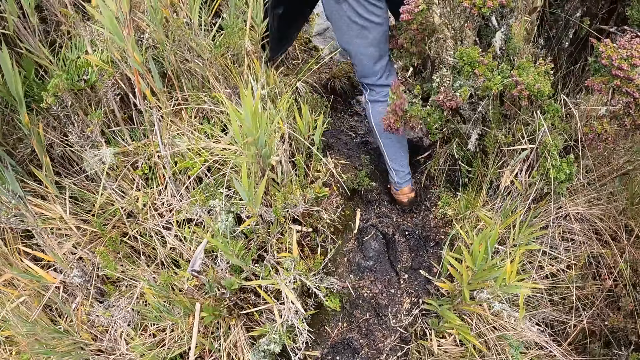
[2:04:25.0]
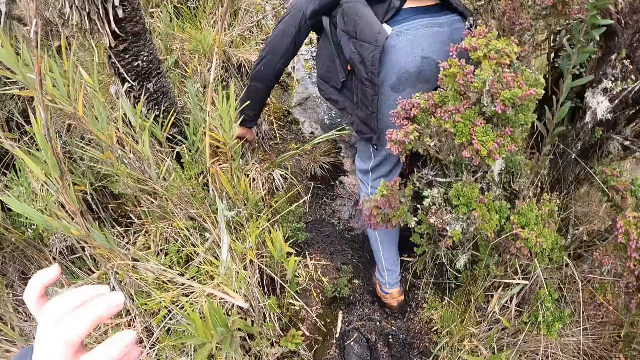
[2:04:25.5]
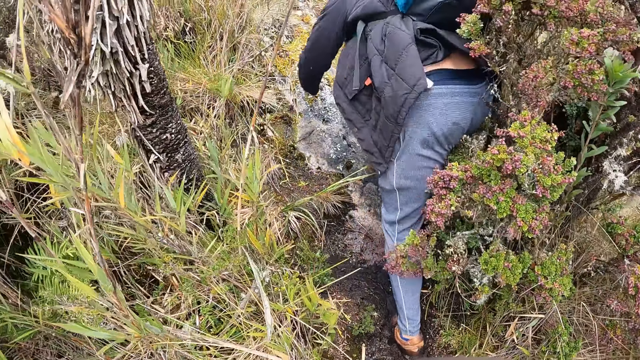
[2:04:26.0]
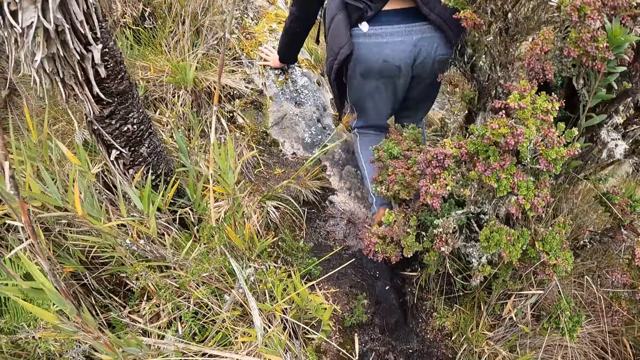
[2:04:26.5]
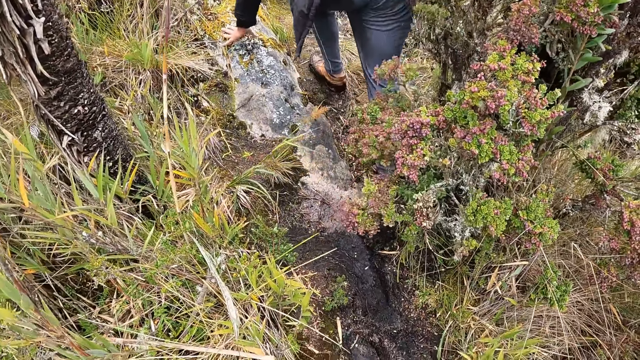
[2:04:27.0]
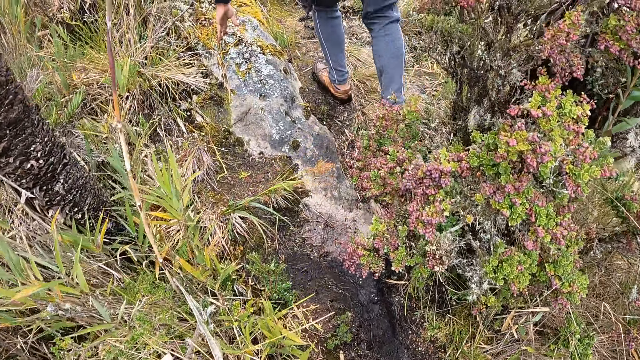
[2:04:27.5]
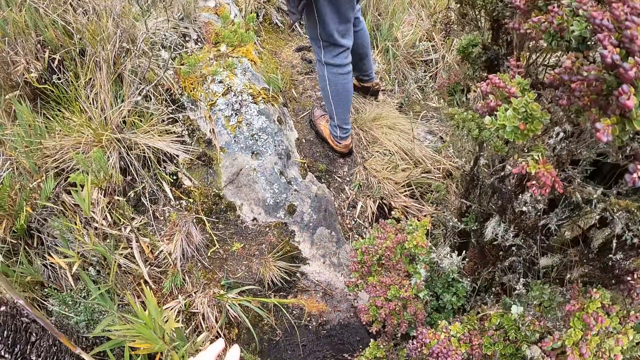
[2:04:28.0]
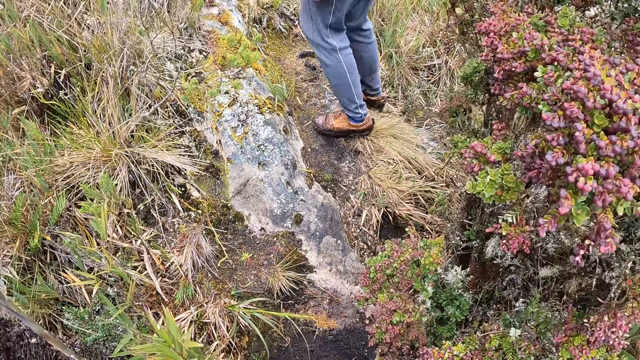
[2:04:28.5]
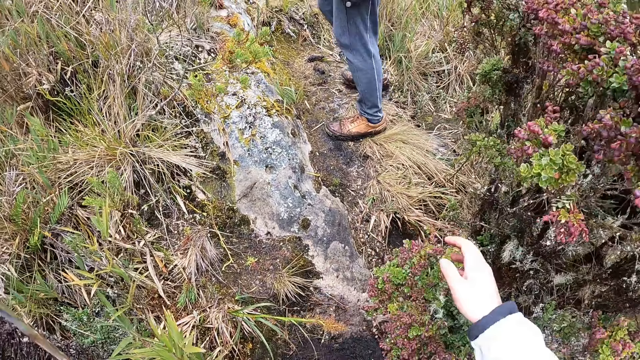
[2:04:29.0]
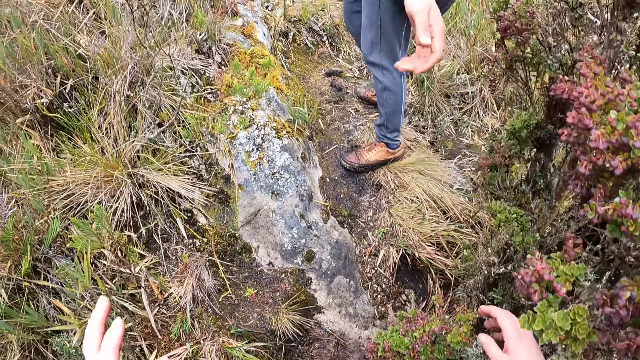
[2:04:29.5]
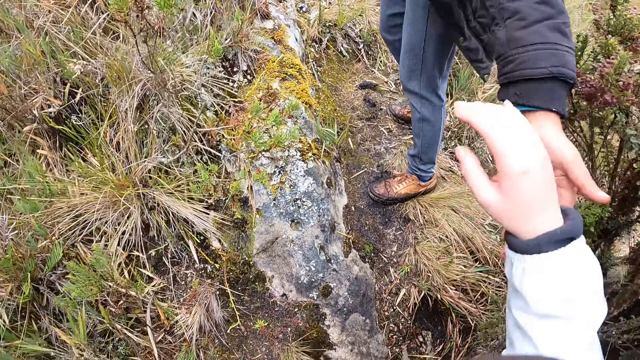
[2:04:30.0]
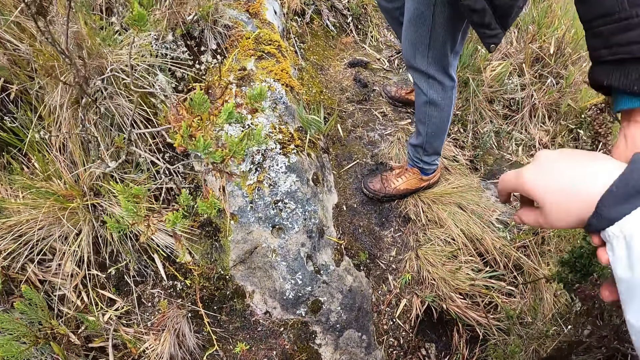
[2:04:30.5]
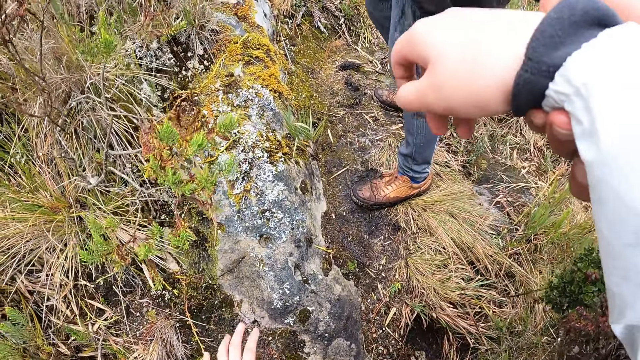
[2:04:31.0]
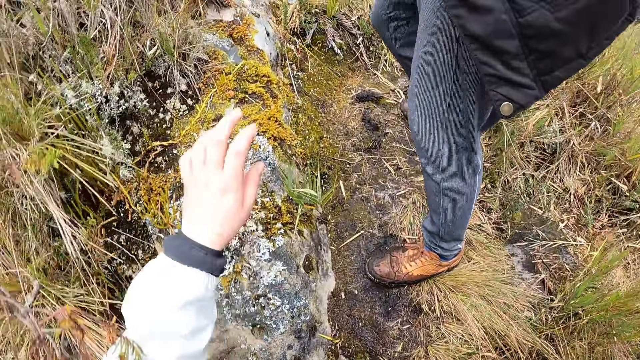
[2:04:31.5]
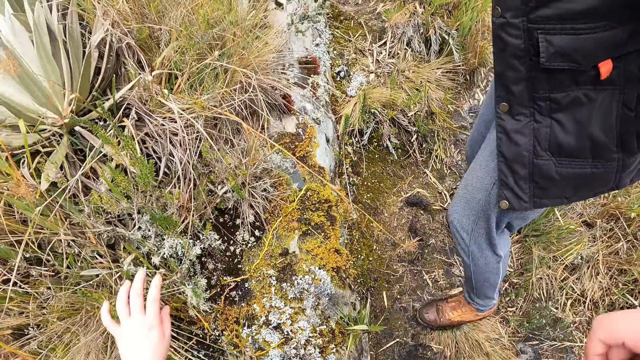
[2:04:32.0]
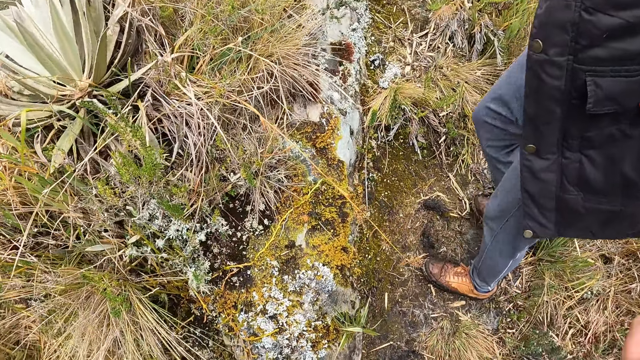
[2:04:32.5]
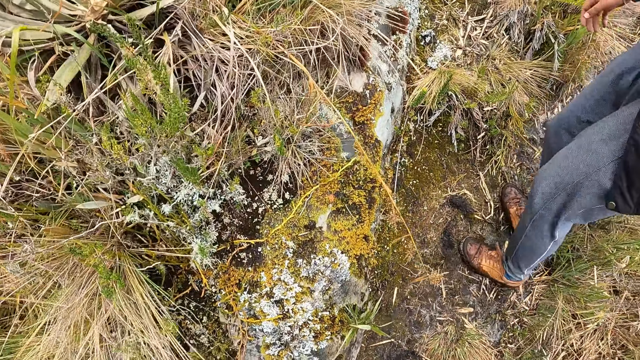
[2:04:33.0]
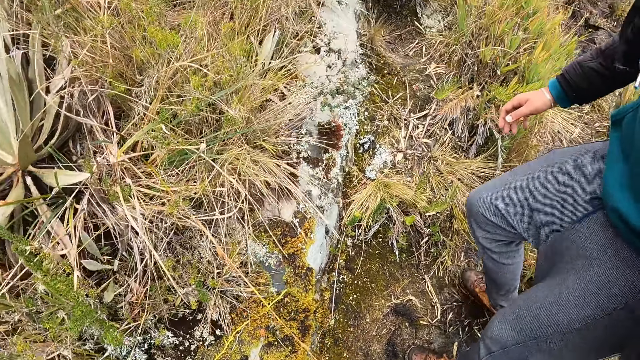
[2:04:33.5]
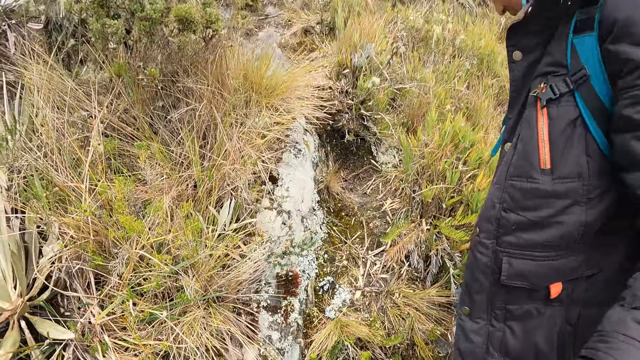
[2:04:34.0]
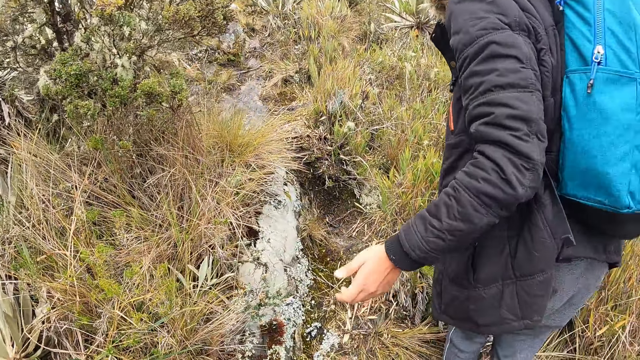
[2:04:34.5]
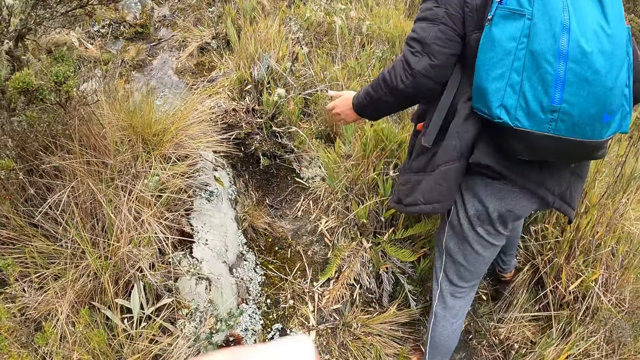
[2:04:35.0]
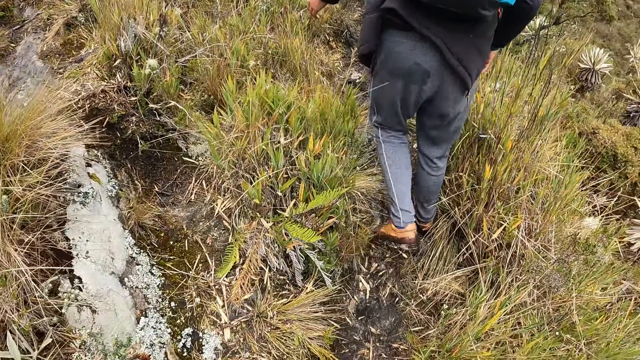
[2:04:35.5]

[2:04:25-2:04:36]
A man holds the camera wearer.

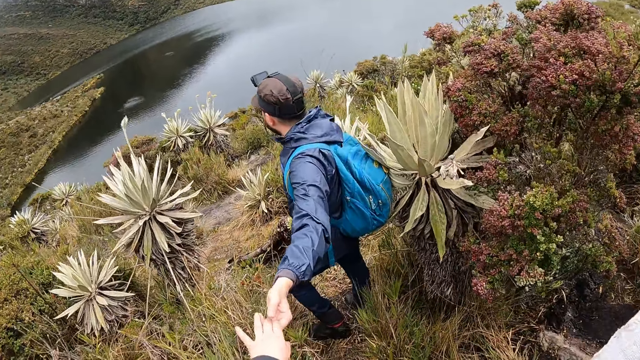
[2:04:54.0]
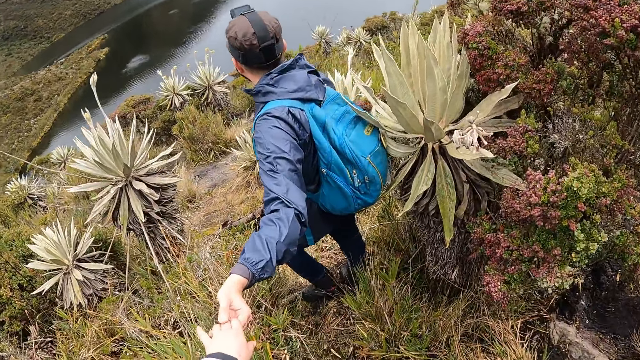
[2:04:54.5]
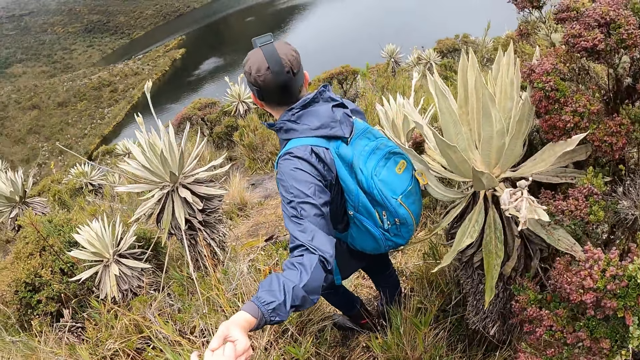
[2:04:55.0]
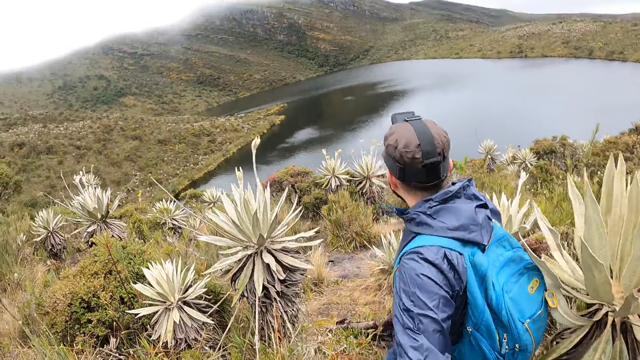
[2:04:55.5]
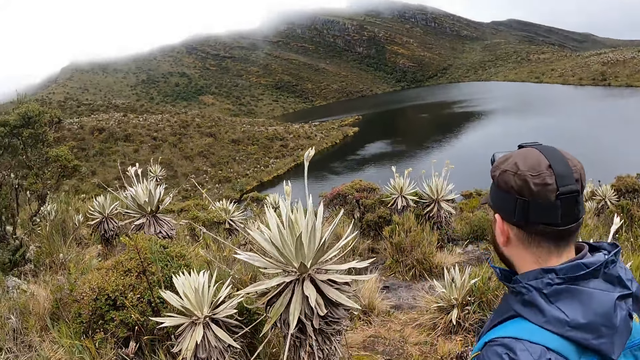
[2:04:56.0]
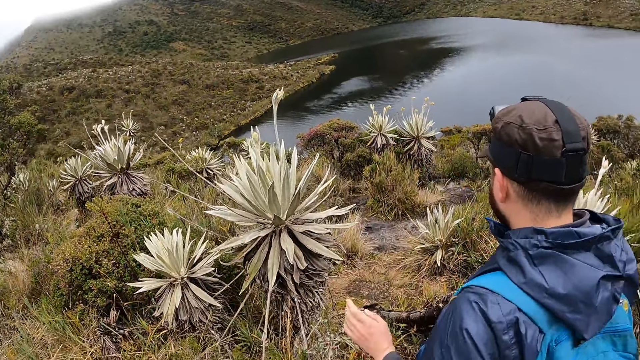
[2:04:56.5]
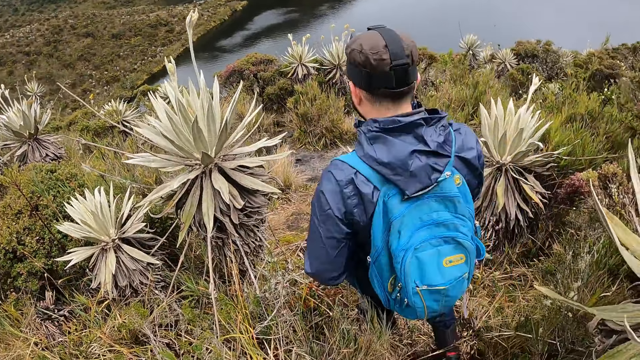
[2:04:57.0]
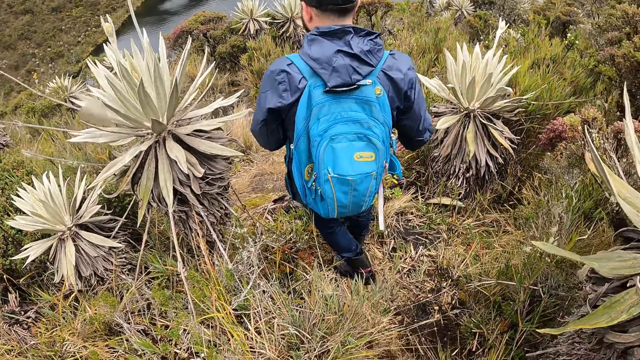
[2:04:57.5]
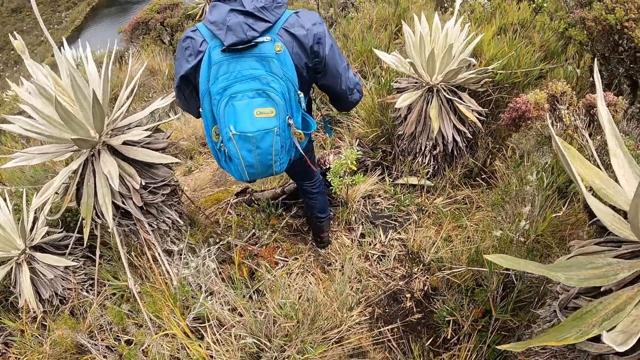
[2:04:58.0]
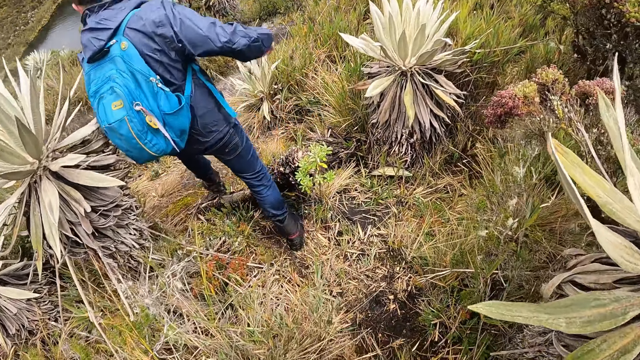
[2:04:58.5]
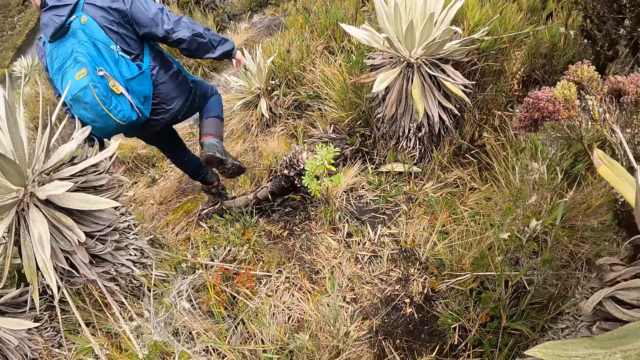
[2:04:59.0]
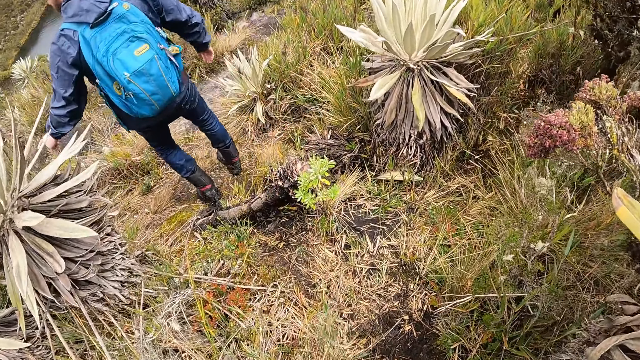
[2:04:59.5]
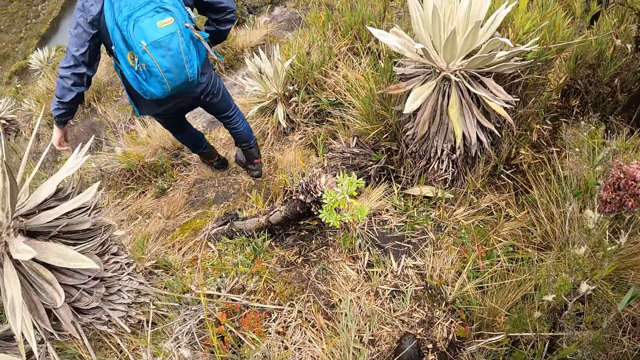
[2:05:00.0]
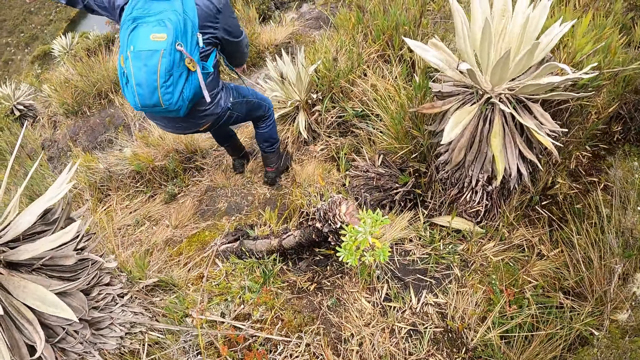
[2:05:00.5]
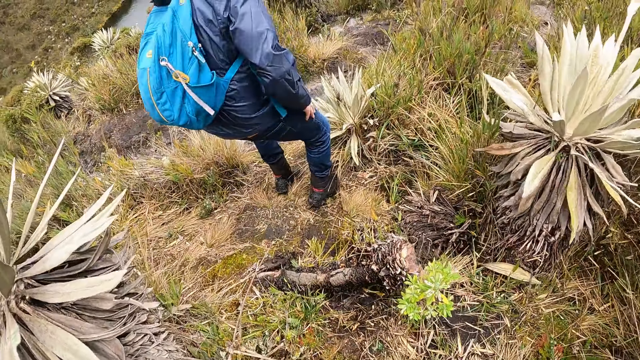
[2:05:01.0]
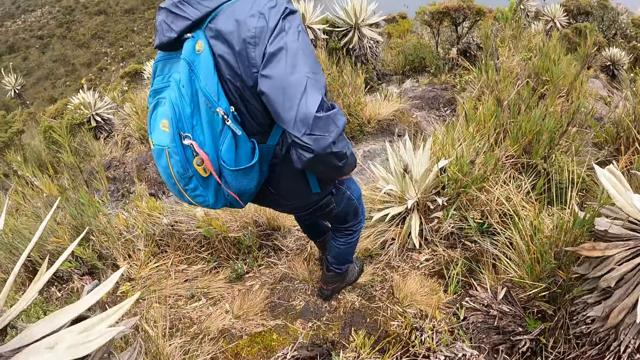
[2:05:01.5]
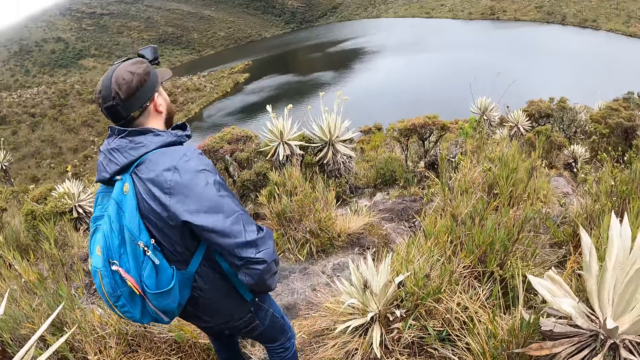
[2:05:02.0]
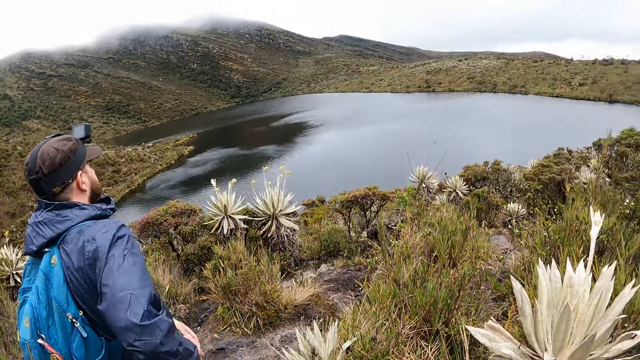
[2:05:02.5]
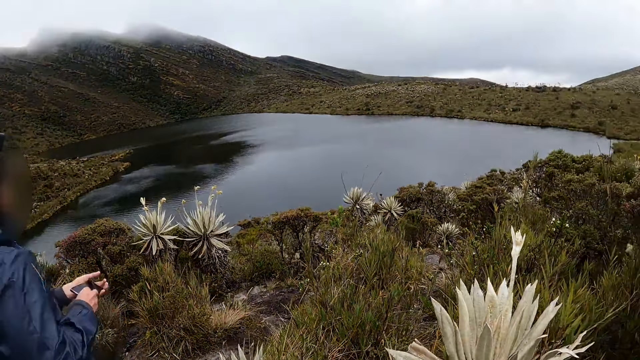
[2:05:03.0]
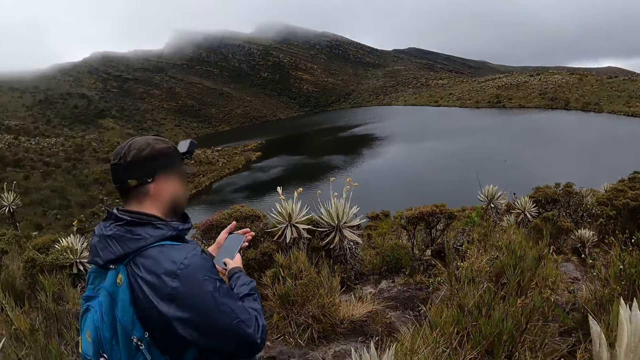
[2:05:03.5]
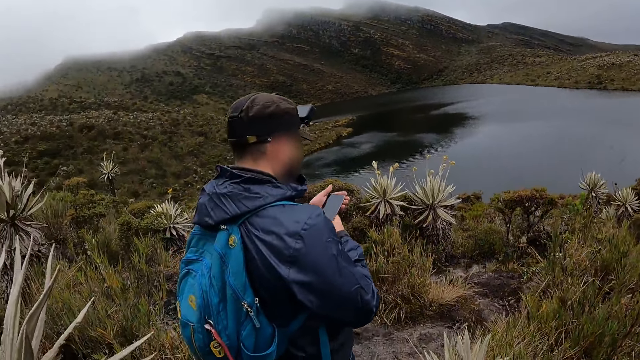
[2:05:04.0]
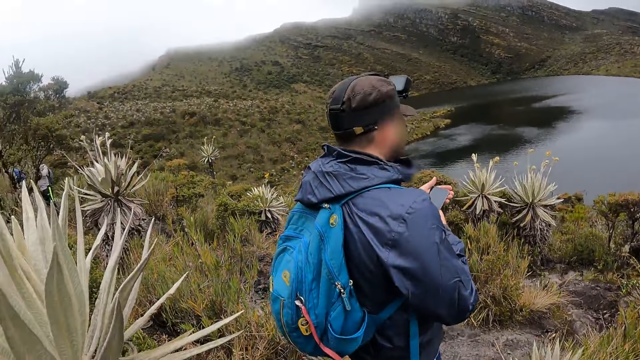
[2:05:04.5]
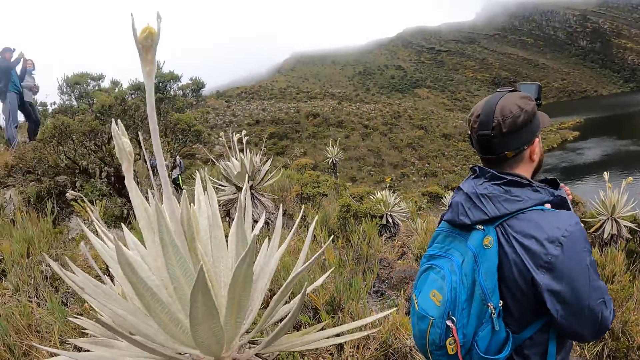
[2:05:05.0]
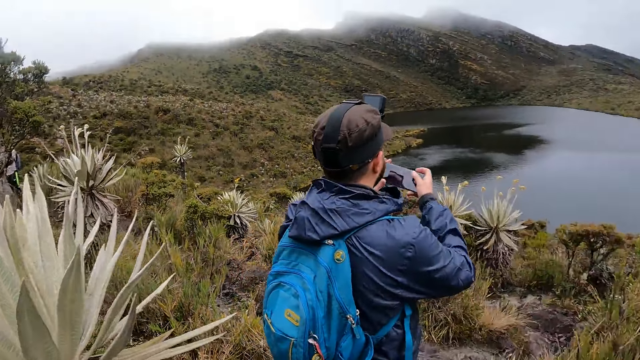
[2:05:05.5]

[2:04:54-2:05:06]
A man holds the camera wearer. Another man presses a phone in both hands.
